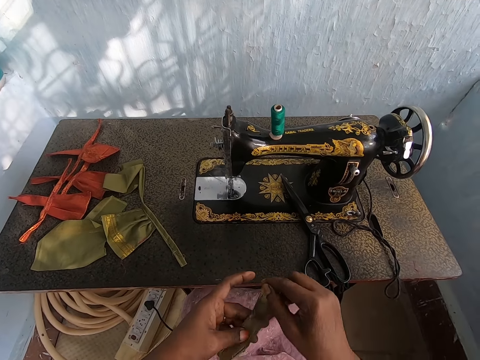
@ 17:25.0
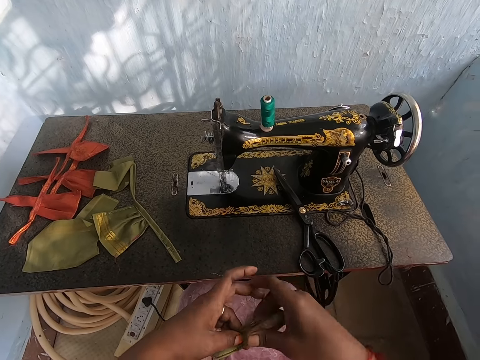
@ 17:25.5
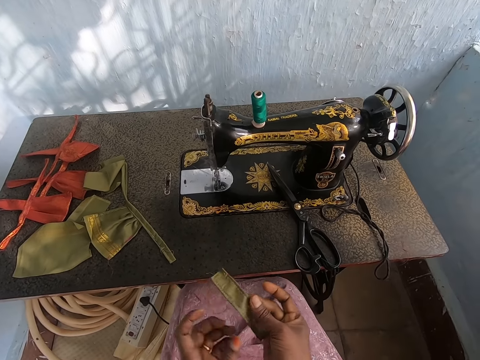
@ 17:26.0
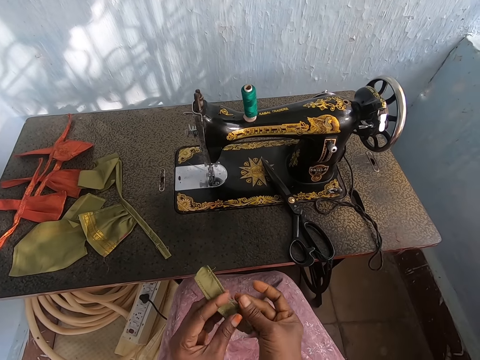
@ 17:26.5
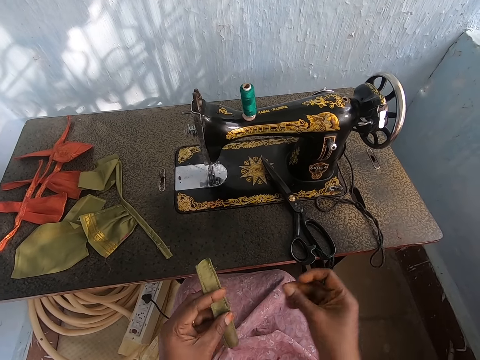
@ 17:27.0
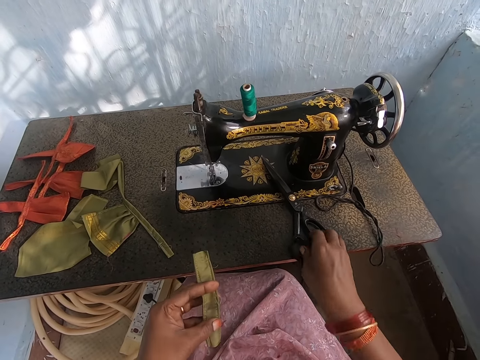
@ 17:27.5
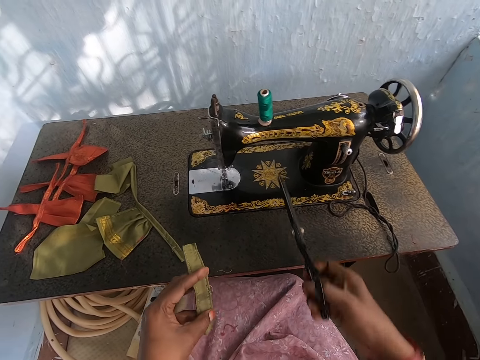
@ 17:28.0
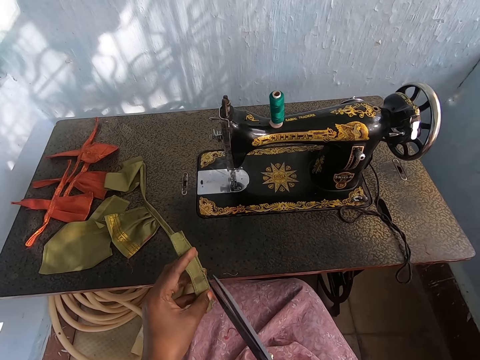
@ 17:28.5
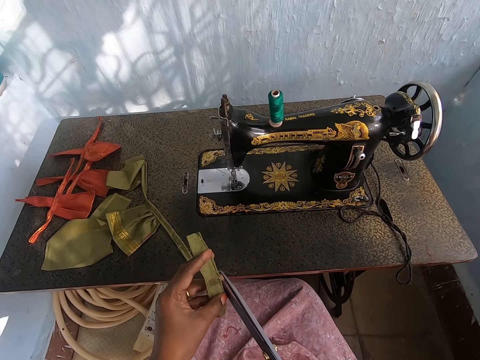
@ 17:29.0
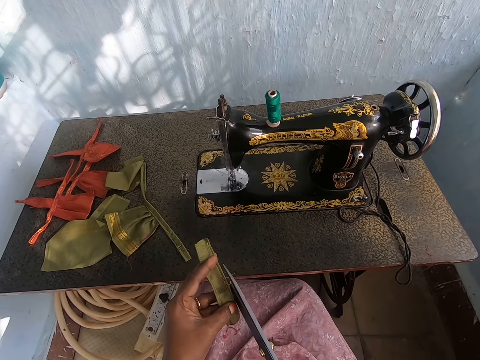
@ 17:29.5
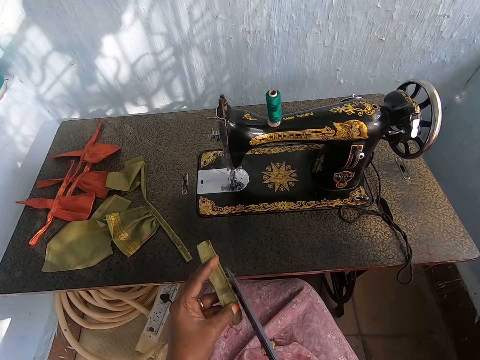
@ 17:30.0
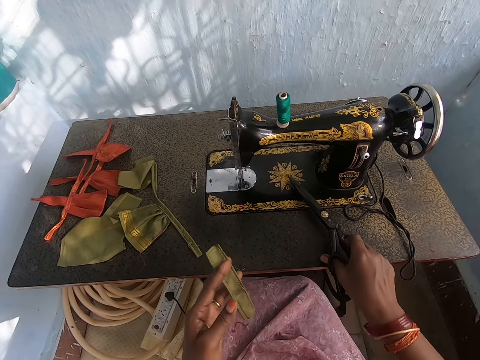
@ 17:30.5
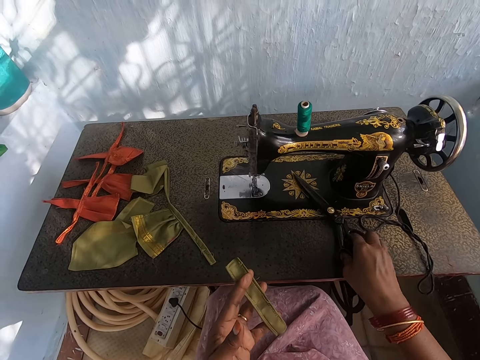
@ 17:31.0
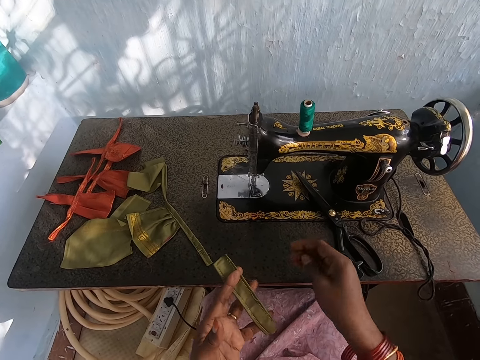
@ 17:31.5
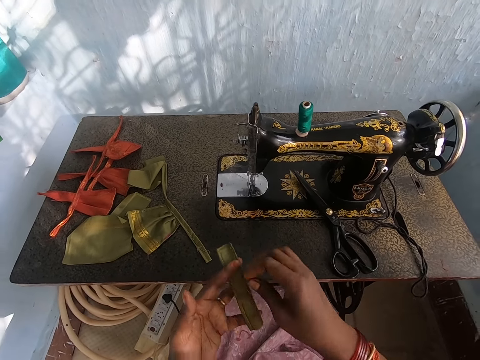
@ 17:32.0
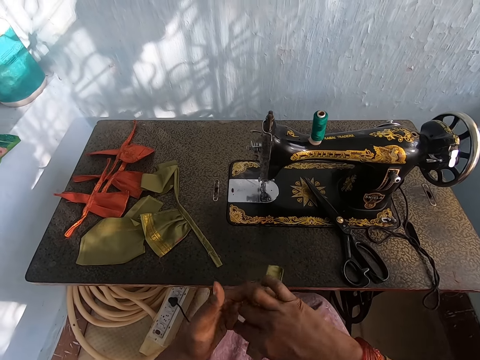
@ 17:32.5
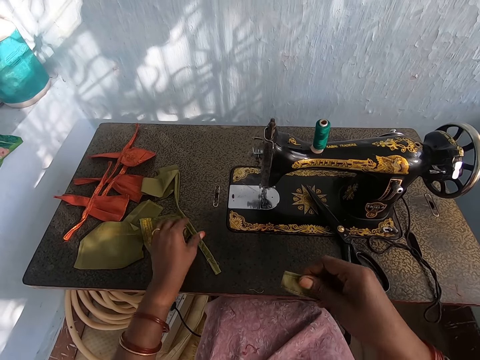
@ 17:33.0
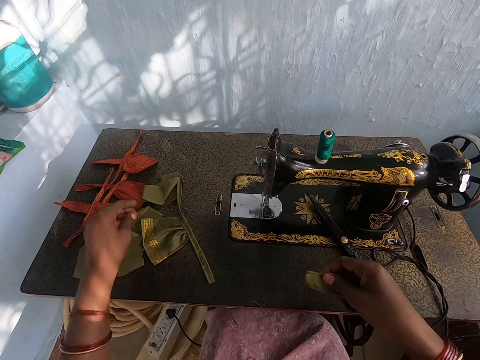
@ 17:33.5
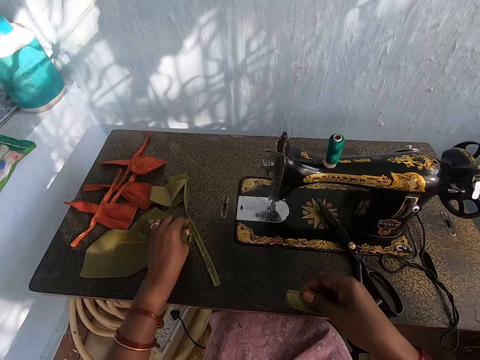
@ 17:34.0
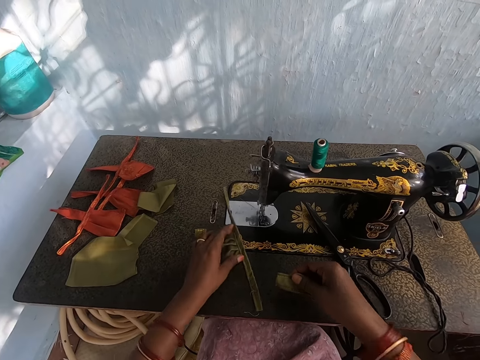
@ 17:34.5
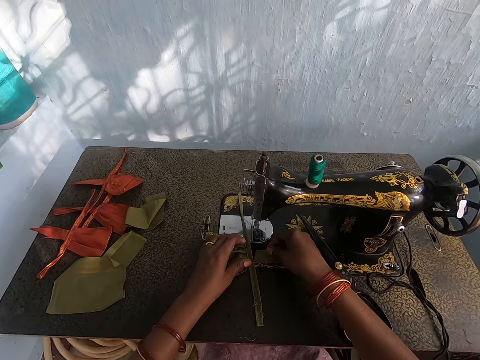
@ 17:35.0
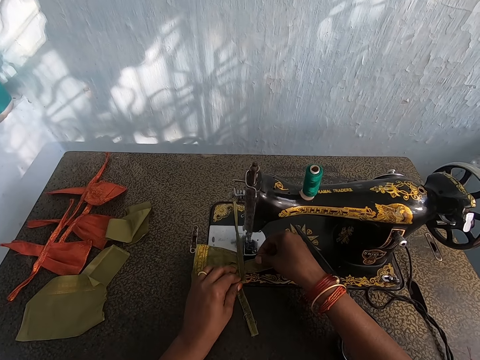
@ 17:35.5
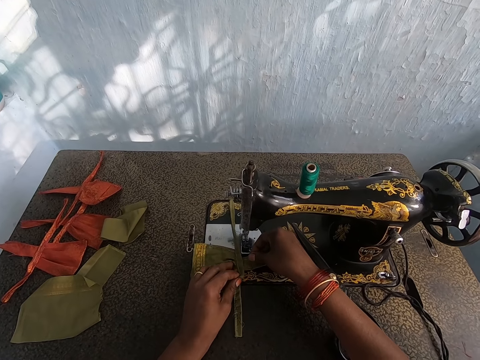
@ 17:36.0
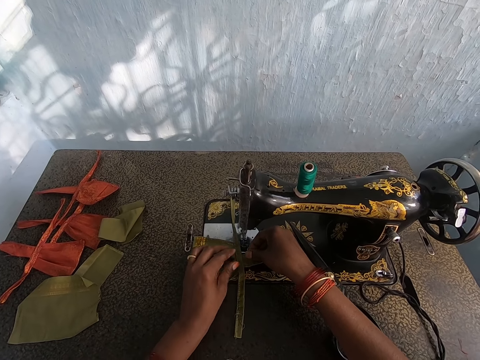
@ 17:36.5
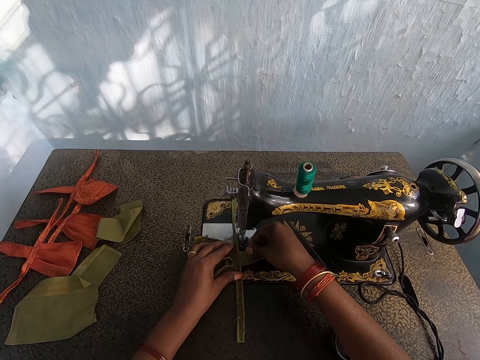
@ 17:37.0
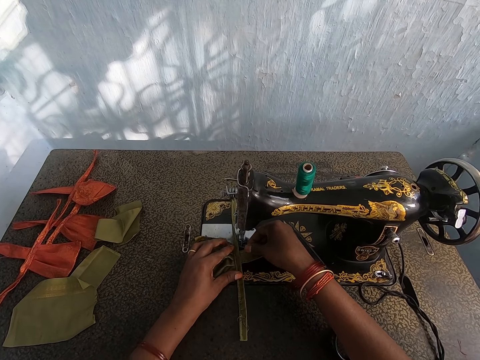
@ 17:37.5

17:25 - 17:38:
The camera wearer folds a piece of cloth. She holds the piece of cloth with her left hand. She picks the pair of scissors from the table with her right hand. She cuts a thread from the piece of cloth with the pair of scissors in her right hand. She drops the pair of scissors on the table with her right hand. She passes the piece of cloth from her left hand to her right hand. She shifts the piece of cloth on the table to the sewing machine with her left hand. She holds the piece of cloth on the sewing machine with her right hand. She puts the piece of cloth on the sewing machine.
